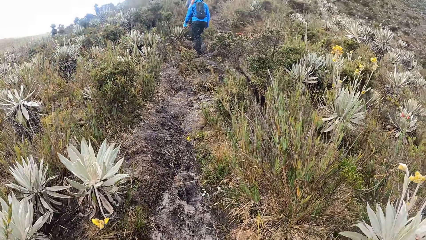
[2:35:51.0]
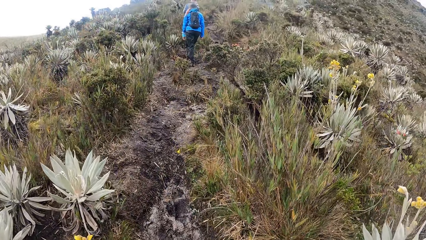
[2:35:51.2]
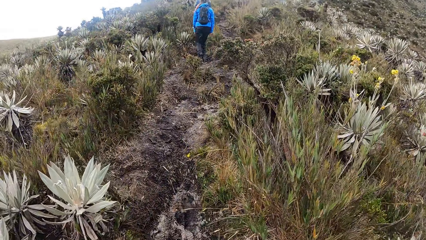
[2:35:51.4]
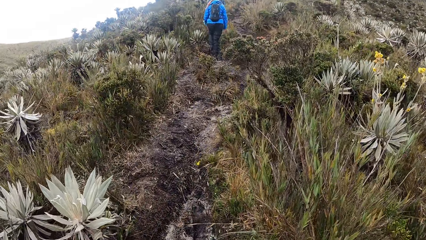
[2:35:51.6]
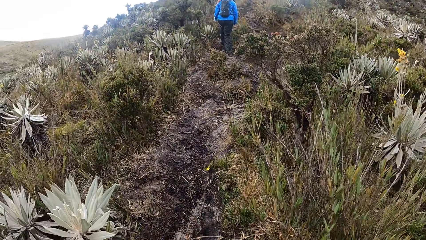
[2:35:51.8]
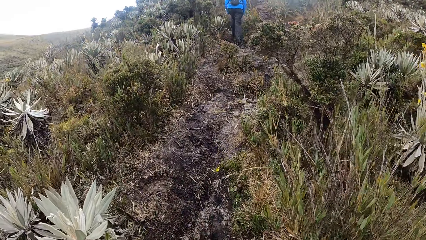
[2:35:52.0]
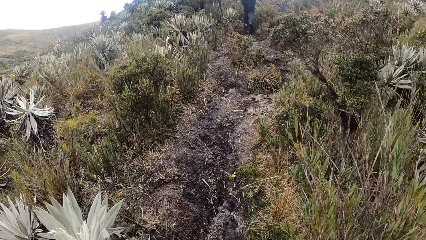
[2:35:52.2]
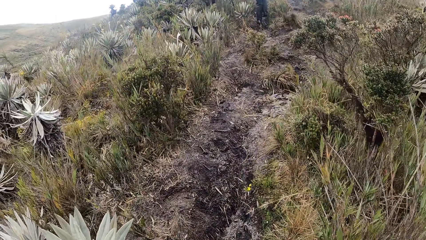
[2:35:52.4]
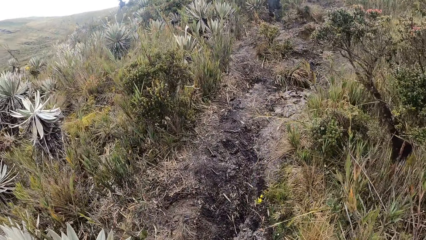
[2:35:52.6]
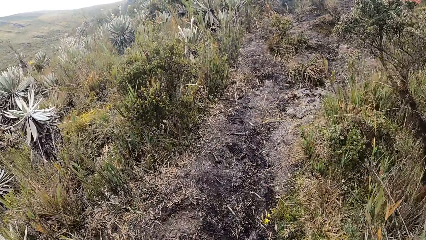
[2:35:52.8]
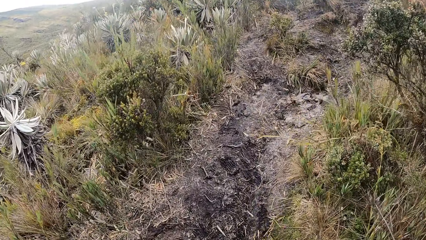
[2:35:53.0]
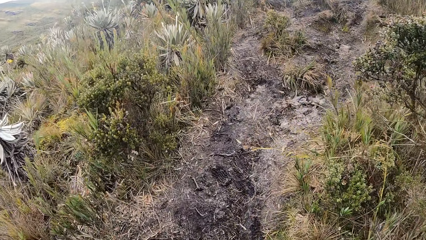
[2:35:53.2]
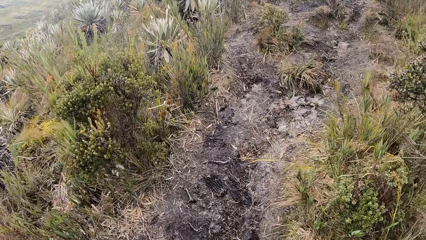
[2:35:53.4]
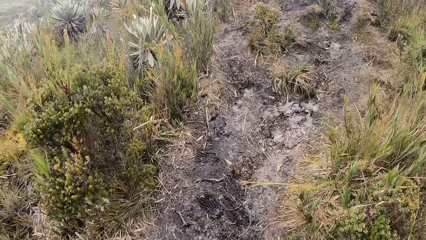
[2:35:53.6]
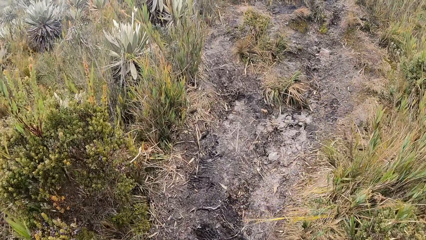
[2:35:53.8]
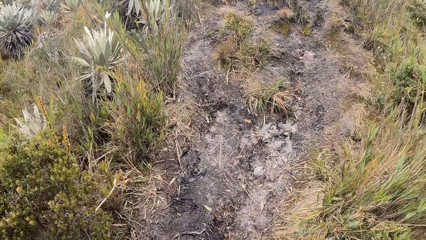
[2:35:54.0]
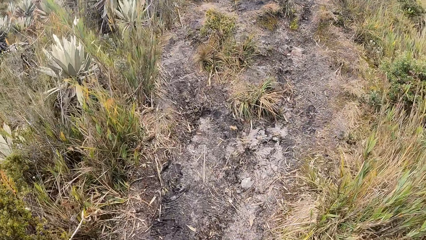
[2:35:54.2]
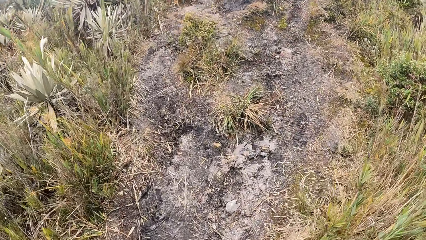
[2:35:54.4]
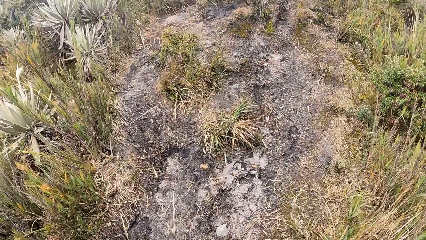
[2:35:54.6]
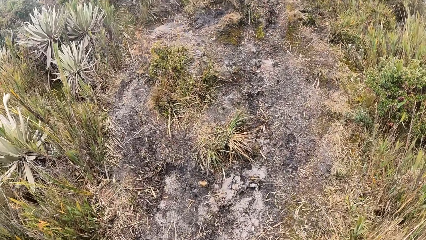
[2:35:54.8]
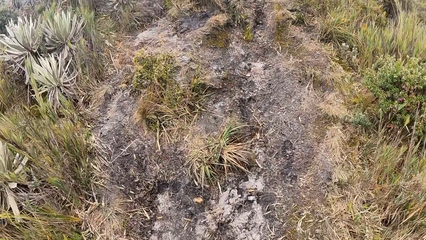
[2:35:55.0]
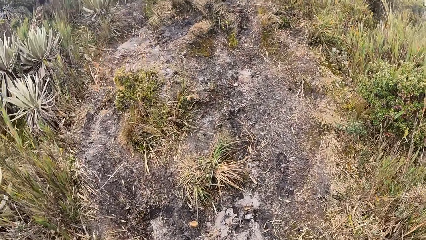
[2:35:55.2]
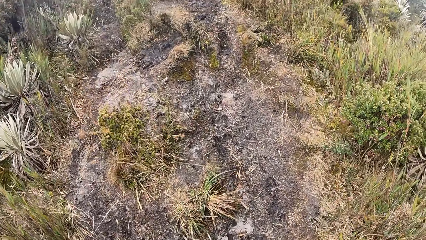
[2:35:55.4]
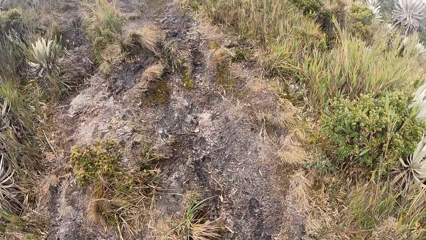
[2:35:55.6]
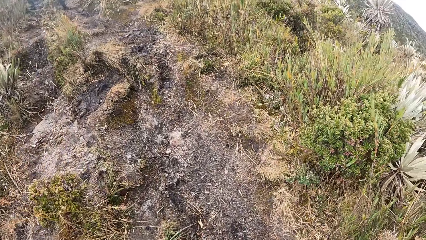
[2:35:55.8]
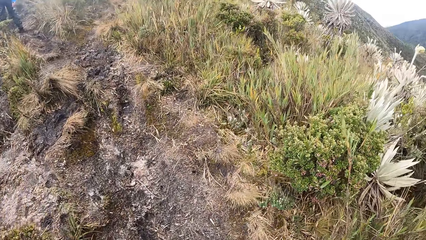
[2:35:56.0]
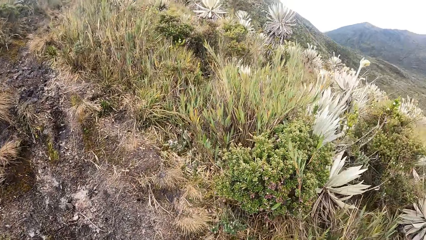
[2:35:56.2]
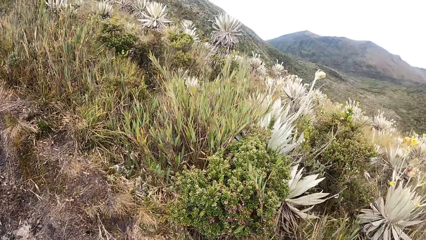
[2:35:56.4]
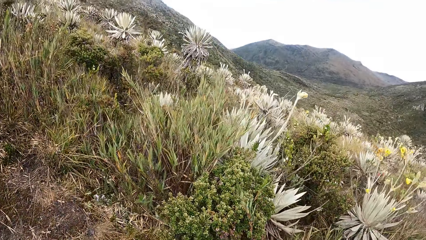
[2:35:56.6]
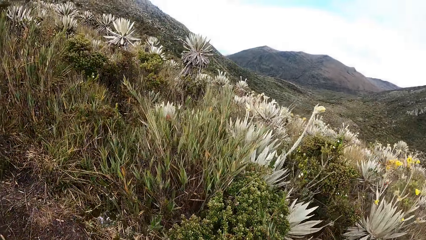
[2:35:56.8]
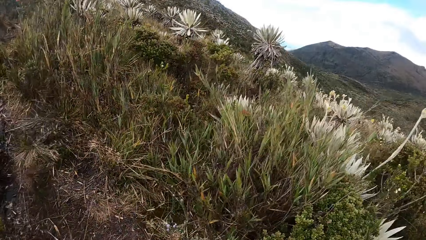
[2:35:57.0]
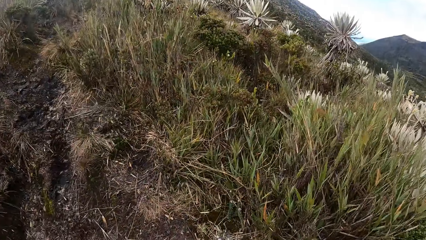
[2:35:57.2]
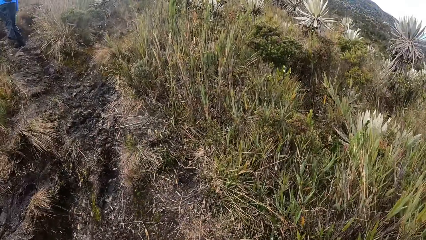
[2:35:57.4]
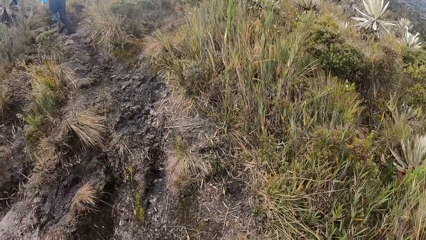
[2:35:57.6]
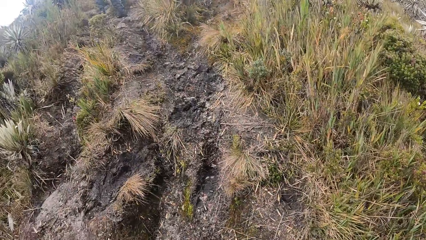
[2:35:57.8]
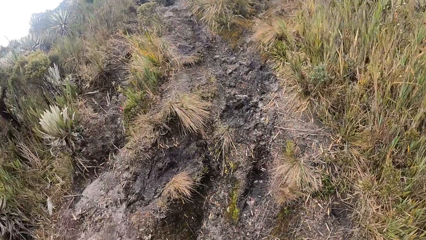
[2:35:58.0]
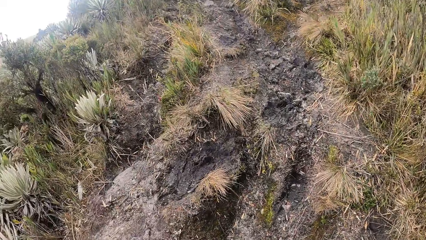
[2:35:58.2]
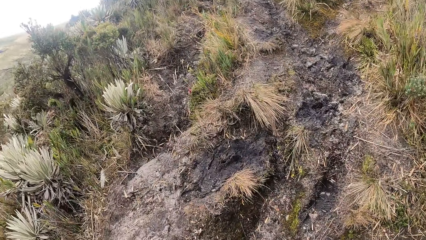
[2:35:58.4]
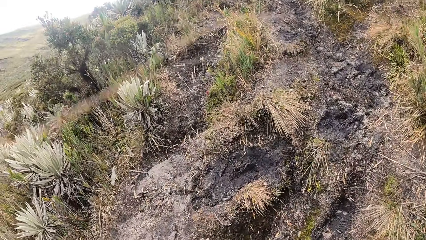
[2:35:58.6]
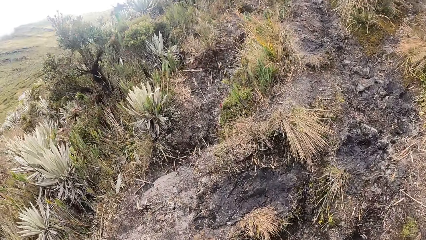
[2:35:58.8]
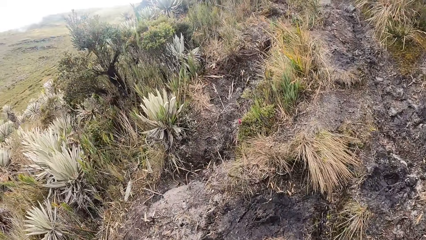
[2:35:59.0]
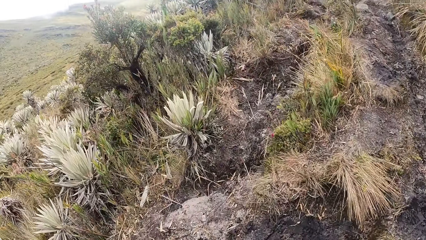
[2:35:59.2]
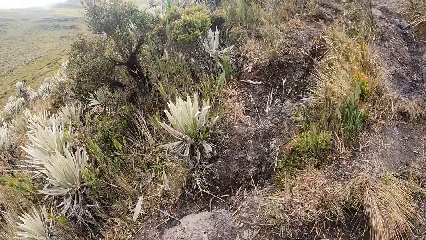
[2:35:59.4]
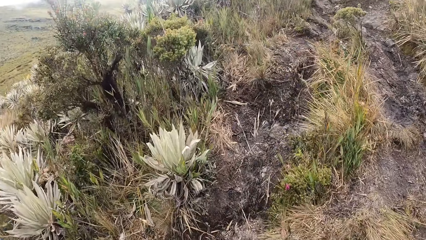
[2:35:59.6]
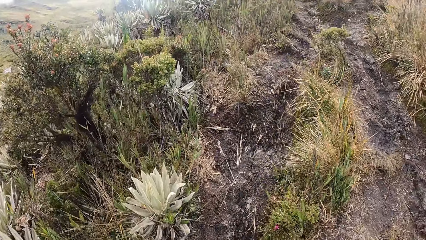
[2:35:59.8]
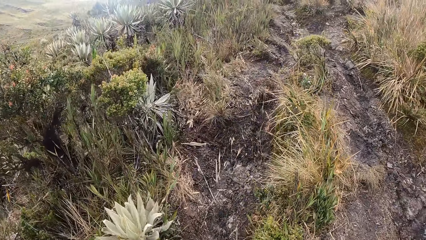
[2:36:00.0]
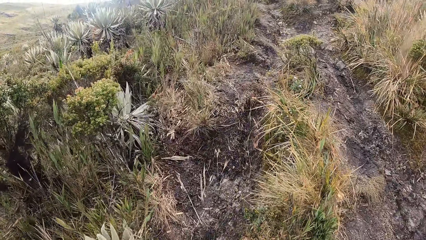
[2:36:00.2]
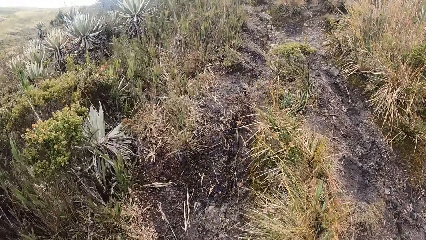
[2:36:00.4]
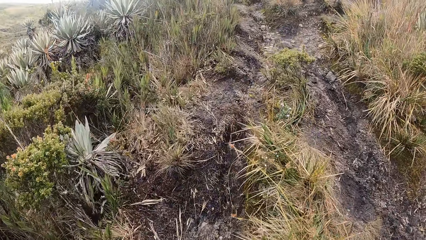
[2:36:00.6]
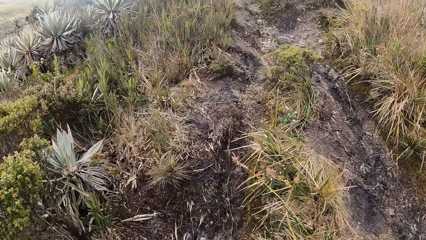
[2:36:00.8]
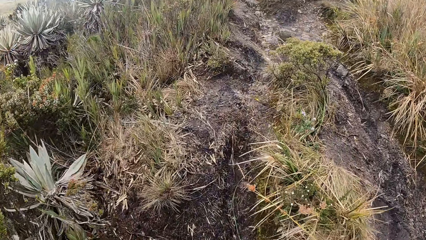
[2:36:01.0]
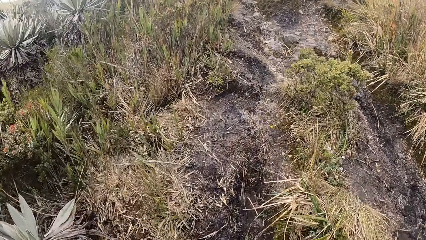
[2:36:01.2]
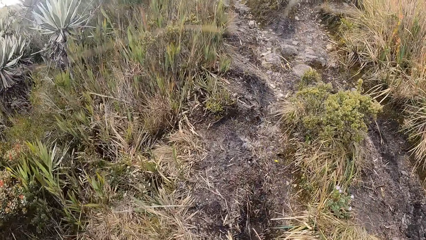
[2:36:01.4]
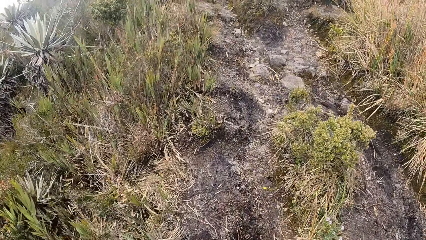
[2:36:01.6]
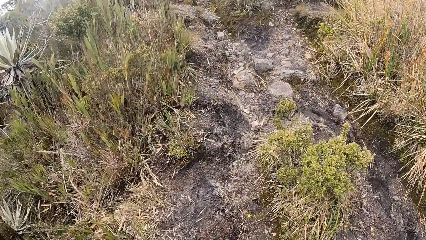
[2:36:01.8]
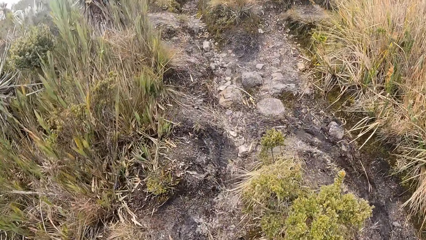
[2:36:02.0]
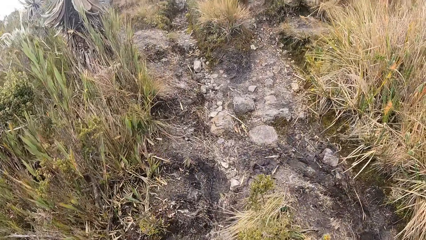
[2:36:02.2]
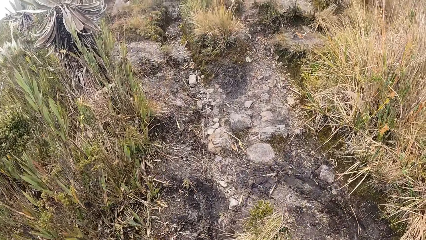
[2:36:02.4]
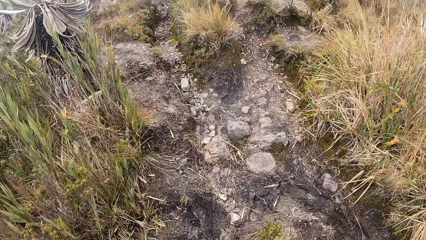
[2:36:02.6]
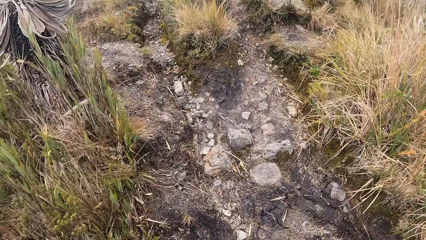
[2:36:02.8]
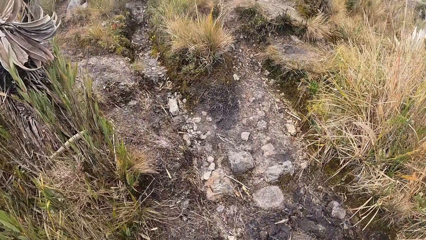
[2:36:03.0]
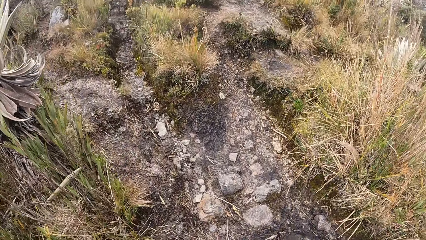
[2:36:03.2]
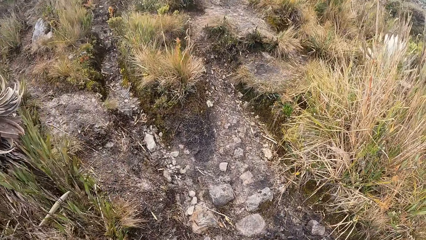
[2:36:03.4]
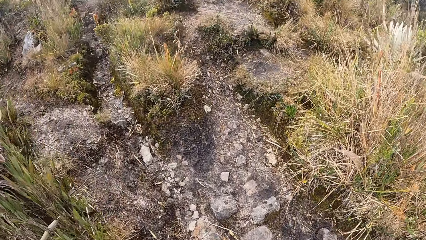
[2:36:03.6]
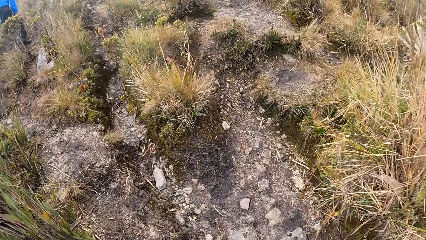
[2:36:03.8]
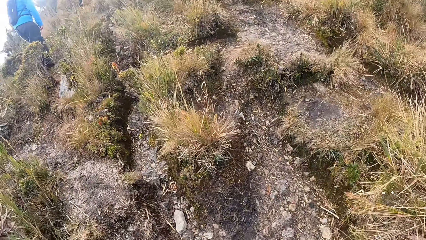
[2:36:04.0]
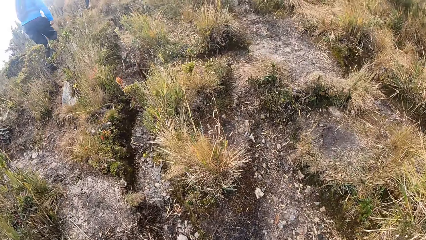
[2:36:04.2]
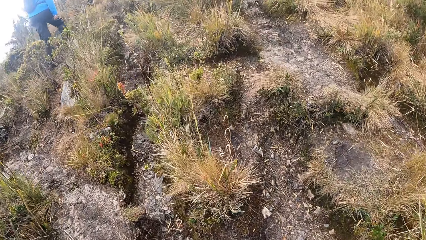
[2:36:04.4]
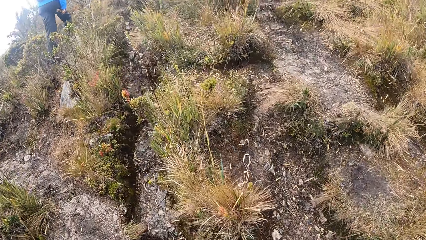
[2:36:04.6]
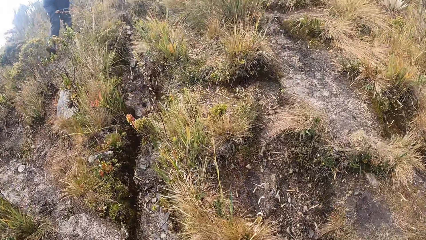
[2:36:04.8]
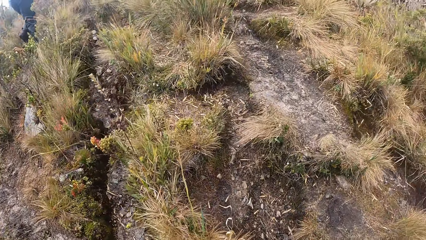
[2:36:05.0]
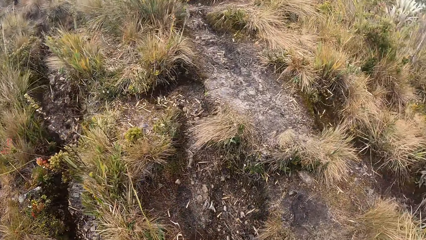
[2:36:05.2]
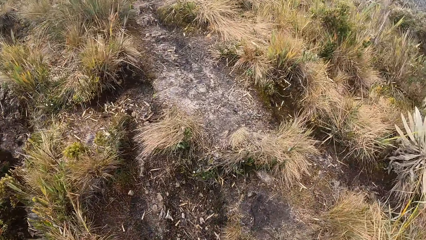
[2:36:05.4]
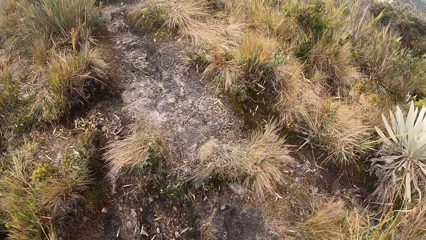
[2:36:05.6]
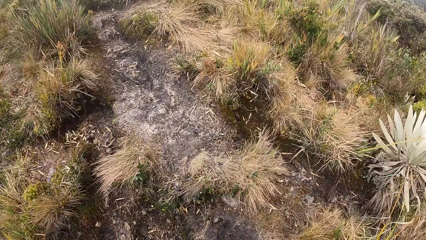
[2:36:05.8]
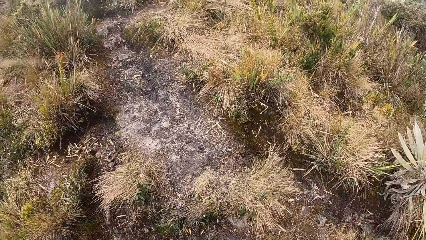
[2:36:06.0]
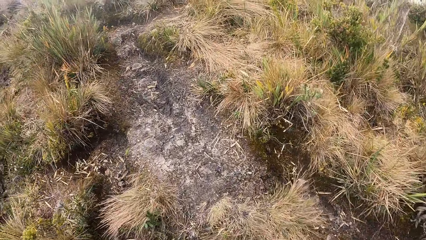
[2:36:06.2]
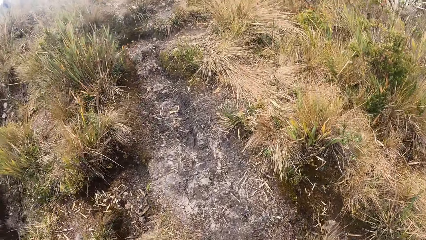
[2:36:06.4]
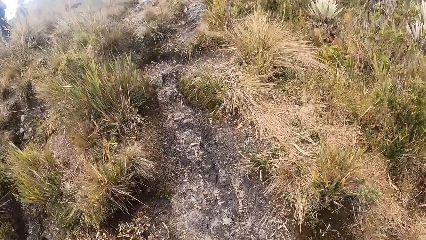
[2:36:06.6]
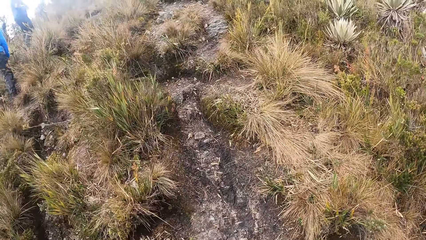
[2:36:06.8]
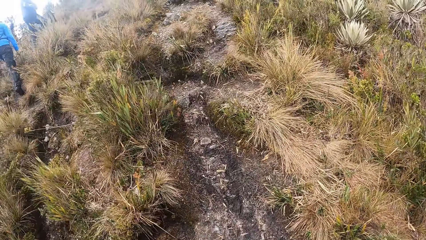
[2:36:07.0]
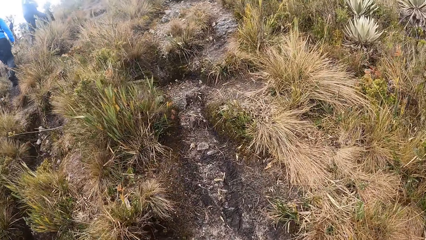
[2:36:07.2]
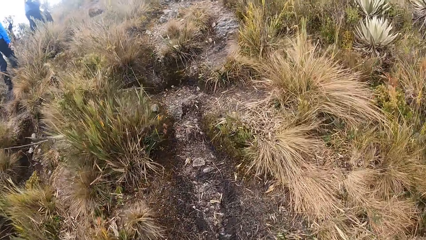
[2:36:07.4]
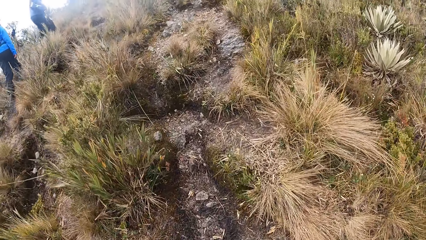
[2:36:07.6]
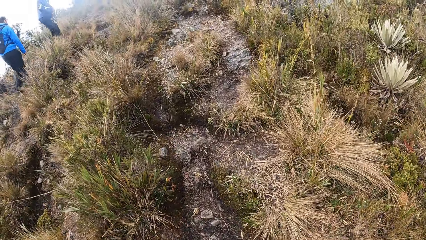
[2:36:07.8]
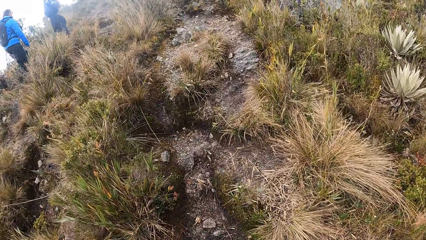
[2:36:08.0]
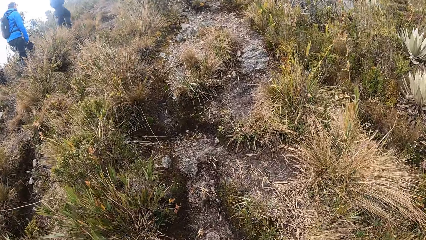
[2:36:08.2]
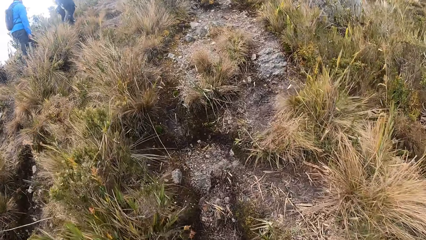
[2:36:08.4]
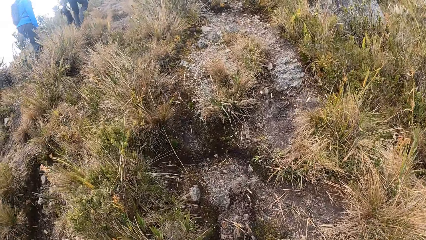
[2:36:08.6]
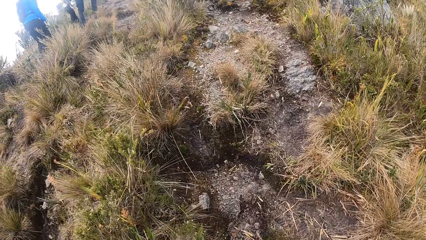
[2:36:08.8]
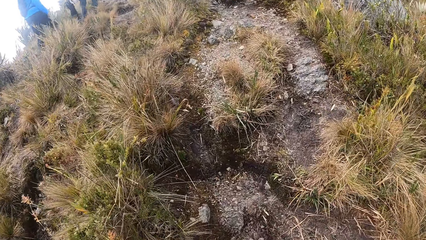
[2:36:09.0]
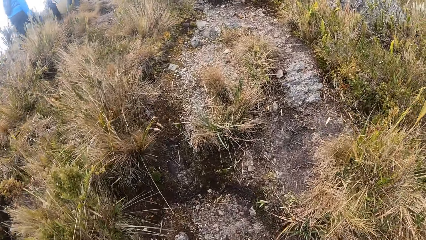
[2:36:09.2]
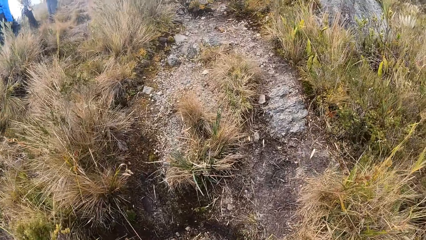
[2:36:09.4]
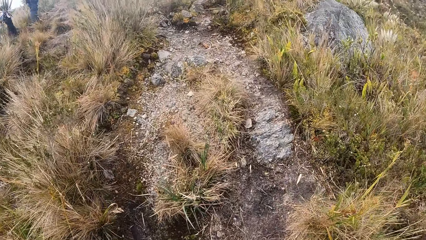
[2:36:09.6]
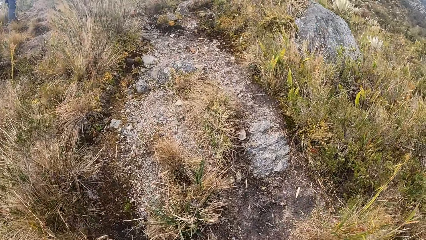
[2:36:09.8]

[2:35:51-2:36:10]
The camera wearer looks around. They look down.
